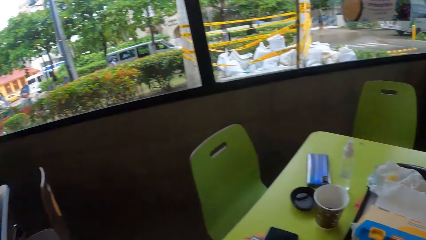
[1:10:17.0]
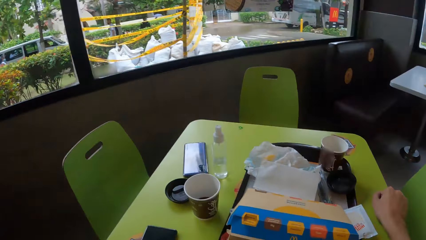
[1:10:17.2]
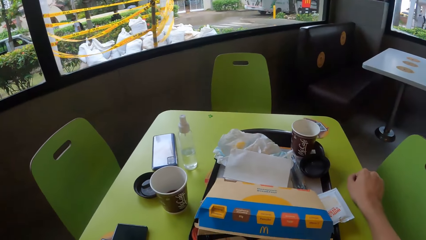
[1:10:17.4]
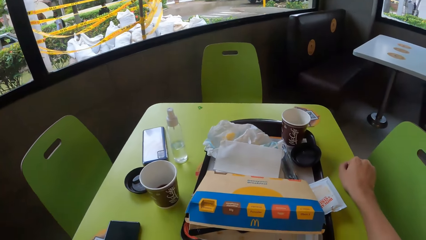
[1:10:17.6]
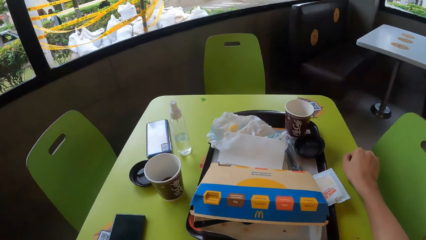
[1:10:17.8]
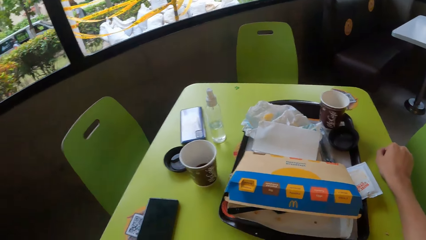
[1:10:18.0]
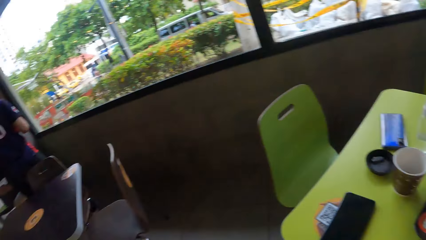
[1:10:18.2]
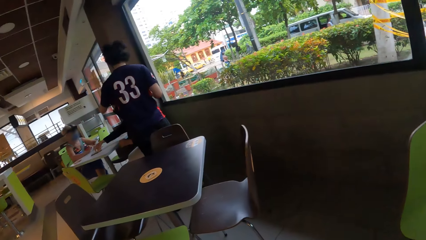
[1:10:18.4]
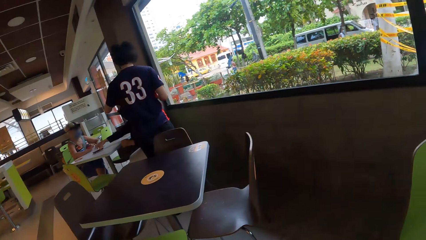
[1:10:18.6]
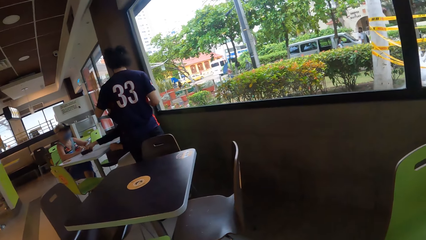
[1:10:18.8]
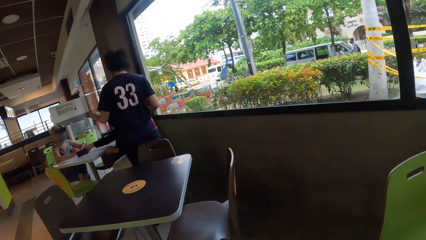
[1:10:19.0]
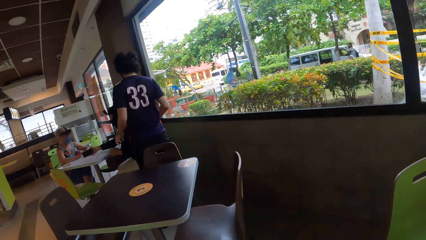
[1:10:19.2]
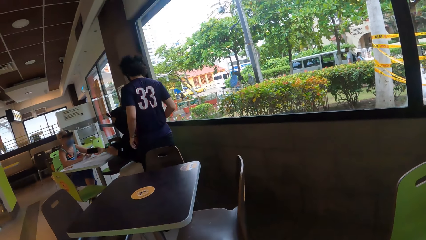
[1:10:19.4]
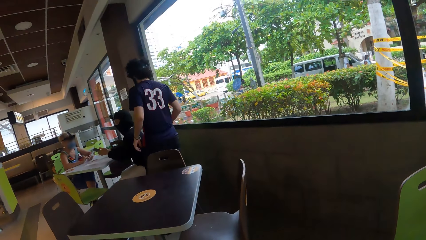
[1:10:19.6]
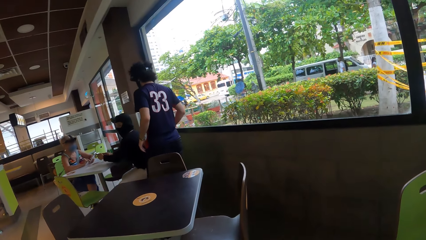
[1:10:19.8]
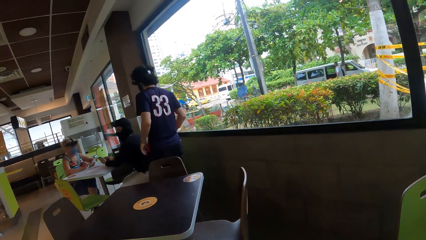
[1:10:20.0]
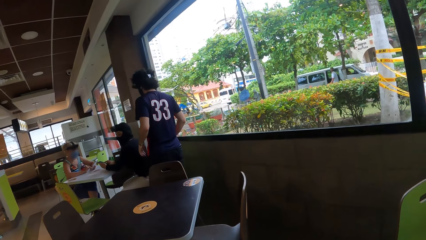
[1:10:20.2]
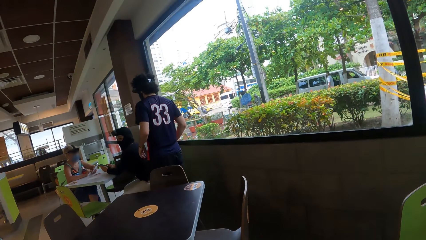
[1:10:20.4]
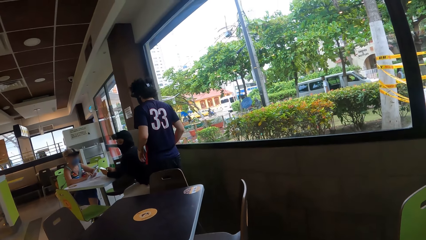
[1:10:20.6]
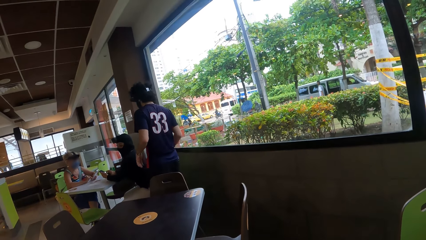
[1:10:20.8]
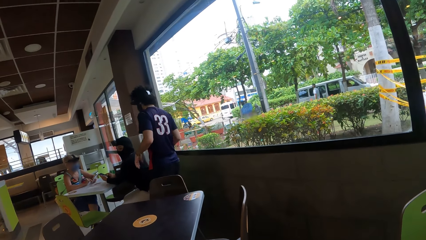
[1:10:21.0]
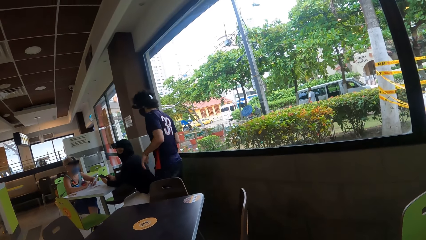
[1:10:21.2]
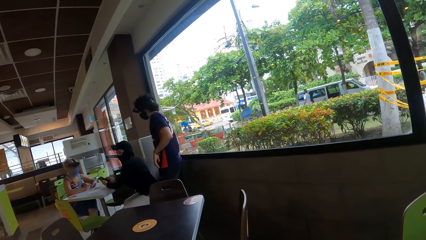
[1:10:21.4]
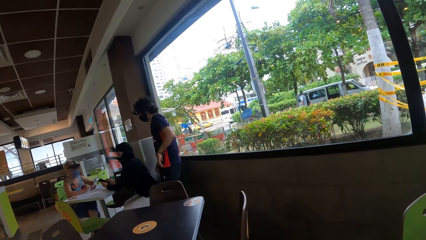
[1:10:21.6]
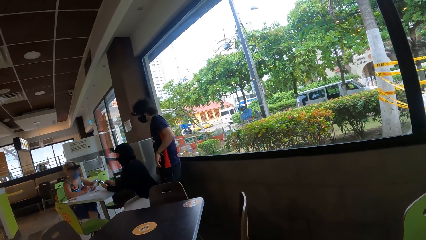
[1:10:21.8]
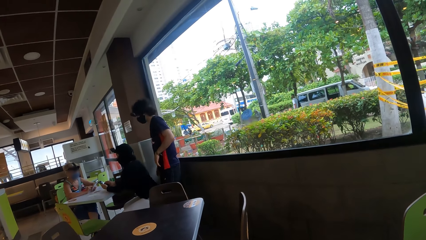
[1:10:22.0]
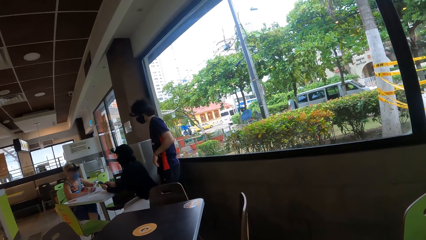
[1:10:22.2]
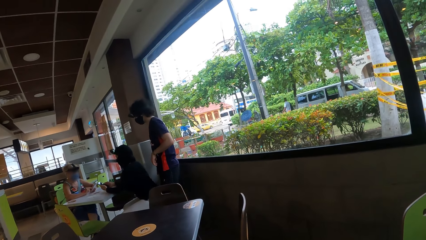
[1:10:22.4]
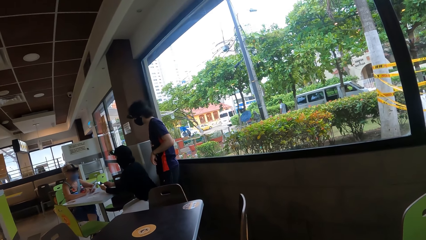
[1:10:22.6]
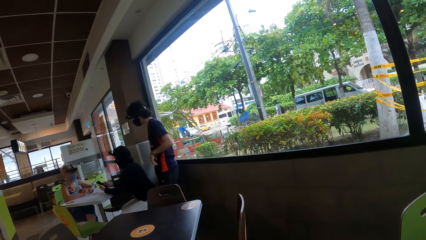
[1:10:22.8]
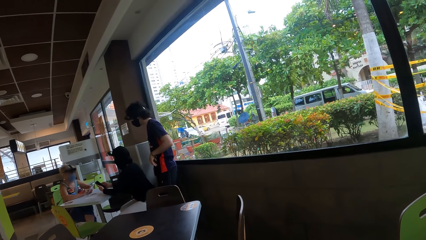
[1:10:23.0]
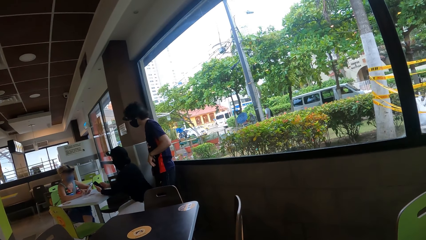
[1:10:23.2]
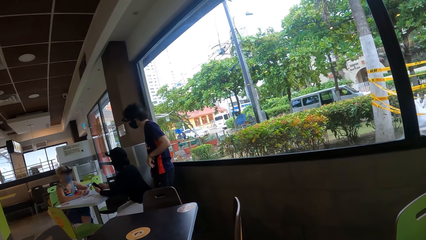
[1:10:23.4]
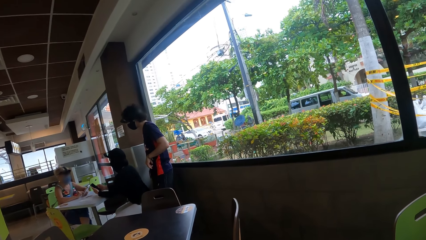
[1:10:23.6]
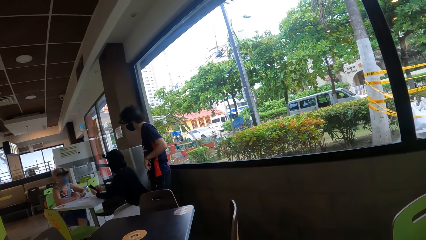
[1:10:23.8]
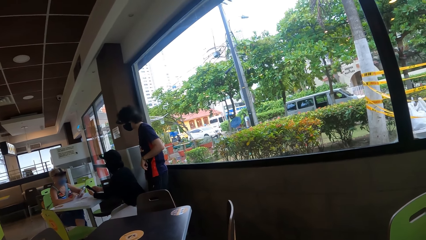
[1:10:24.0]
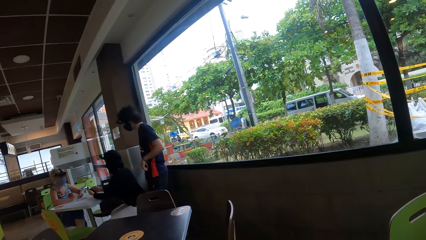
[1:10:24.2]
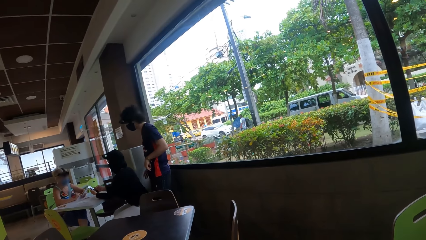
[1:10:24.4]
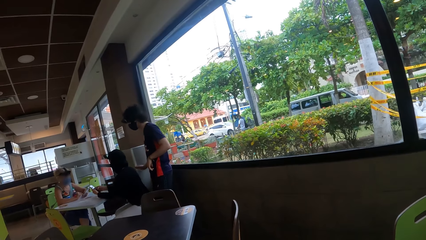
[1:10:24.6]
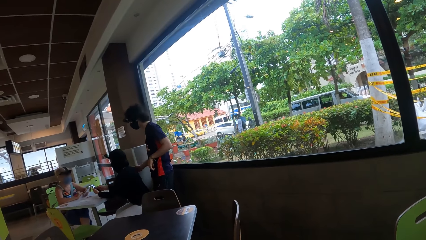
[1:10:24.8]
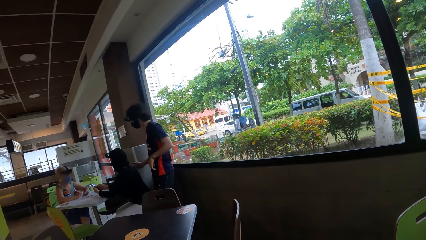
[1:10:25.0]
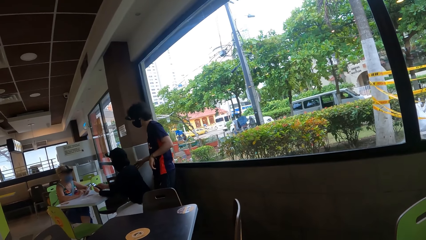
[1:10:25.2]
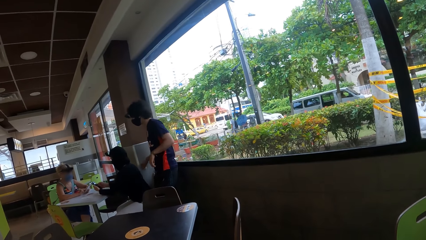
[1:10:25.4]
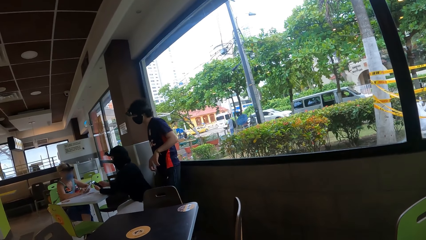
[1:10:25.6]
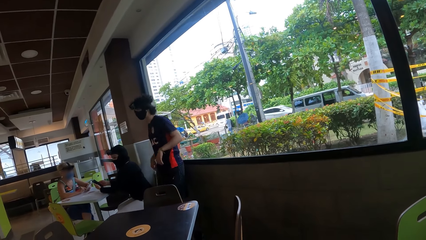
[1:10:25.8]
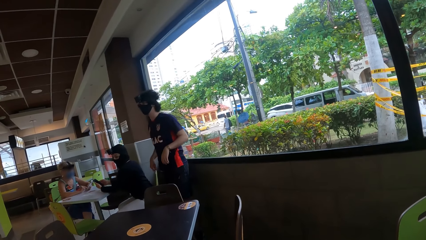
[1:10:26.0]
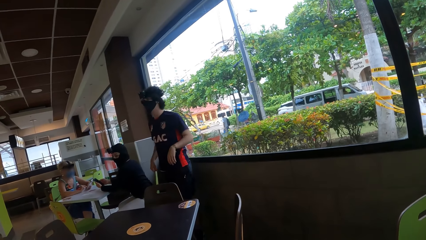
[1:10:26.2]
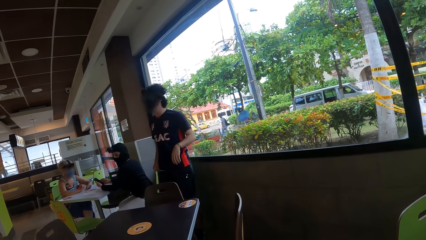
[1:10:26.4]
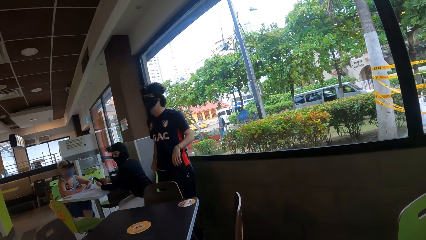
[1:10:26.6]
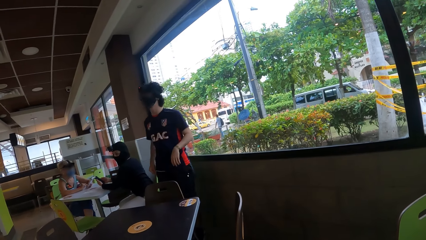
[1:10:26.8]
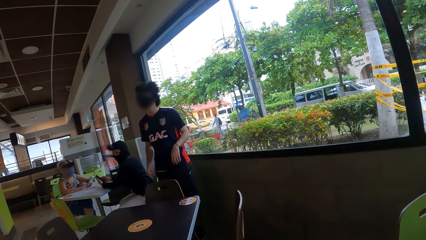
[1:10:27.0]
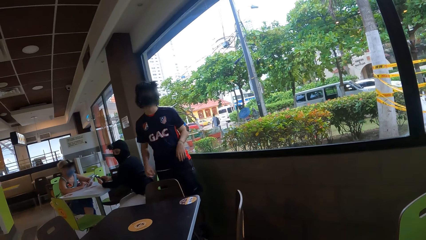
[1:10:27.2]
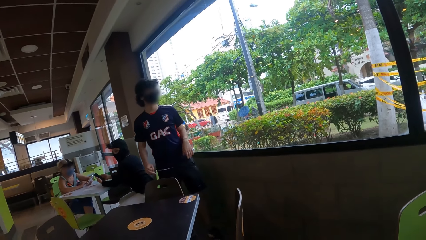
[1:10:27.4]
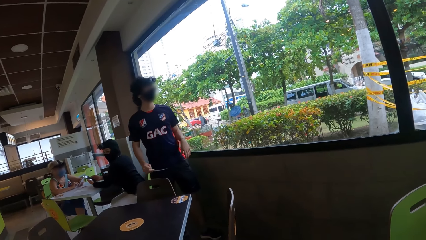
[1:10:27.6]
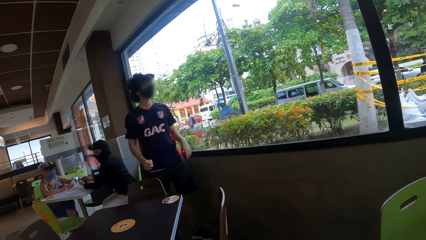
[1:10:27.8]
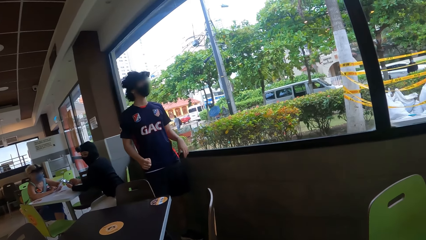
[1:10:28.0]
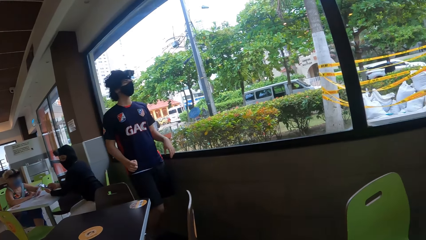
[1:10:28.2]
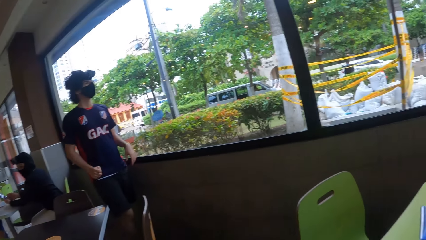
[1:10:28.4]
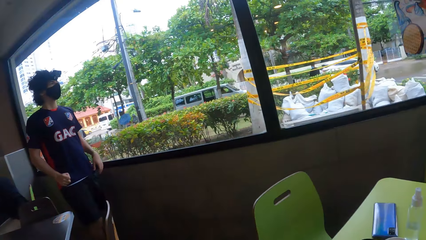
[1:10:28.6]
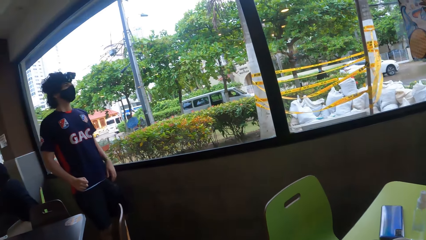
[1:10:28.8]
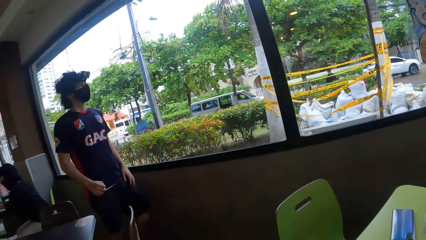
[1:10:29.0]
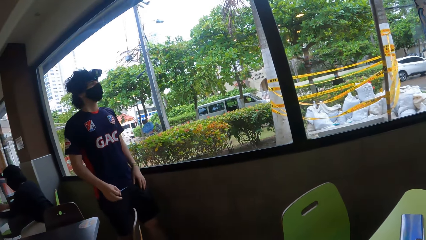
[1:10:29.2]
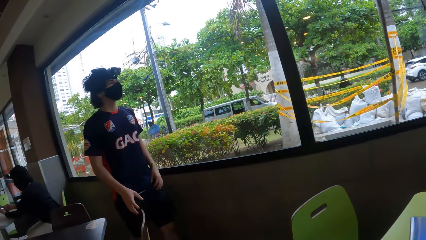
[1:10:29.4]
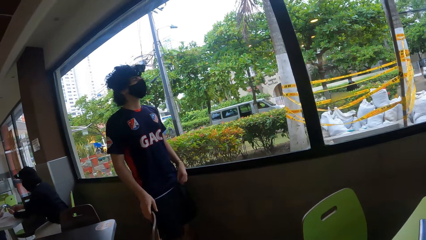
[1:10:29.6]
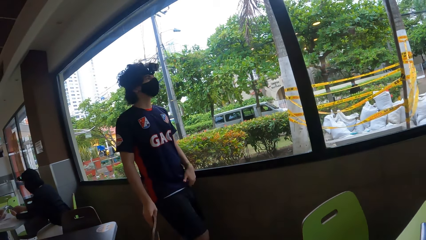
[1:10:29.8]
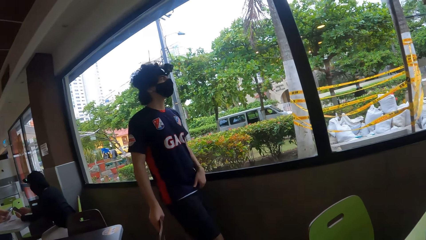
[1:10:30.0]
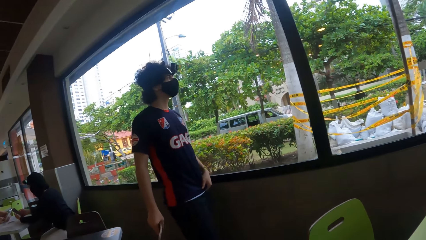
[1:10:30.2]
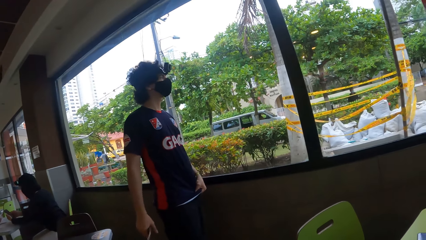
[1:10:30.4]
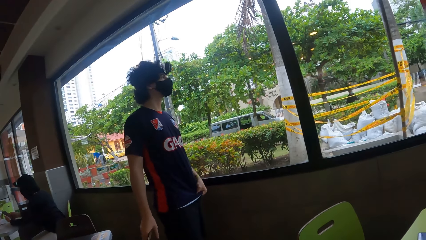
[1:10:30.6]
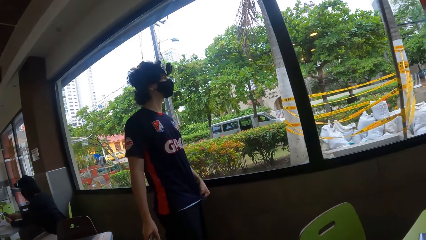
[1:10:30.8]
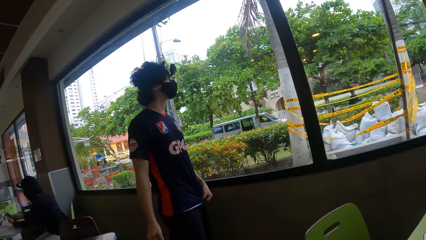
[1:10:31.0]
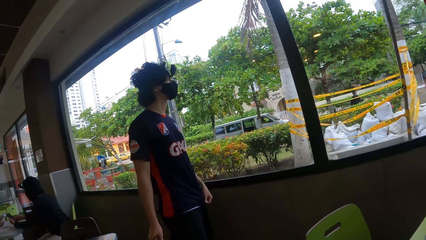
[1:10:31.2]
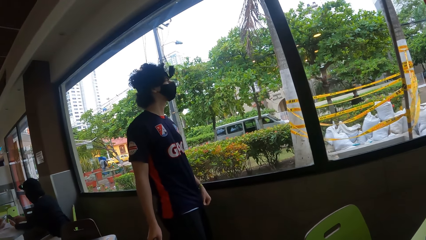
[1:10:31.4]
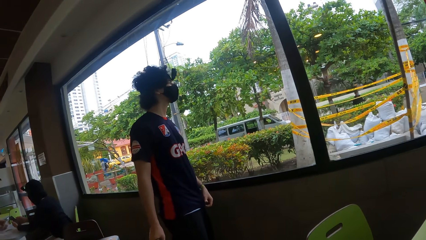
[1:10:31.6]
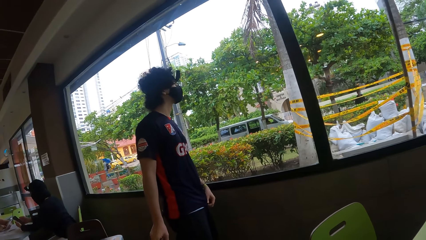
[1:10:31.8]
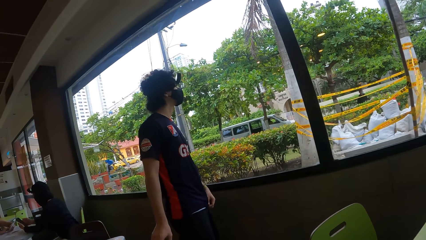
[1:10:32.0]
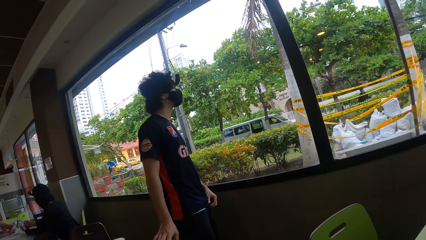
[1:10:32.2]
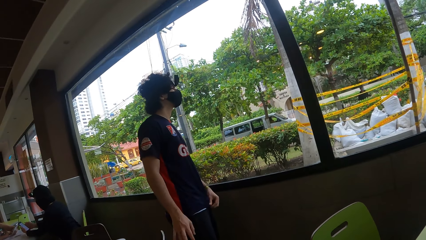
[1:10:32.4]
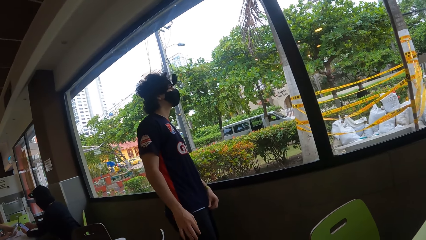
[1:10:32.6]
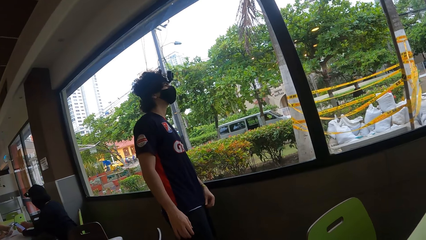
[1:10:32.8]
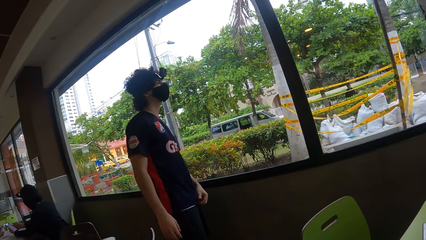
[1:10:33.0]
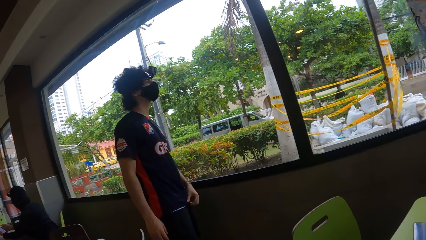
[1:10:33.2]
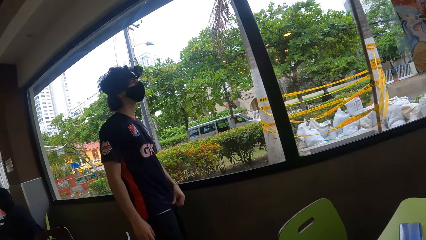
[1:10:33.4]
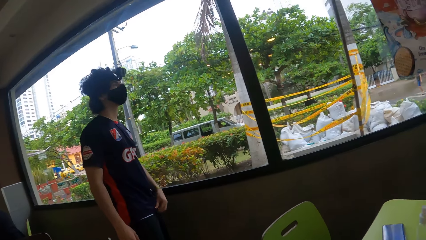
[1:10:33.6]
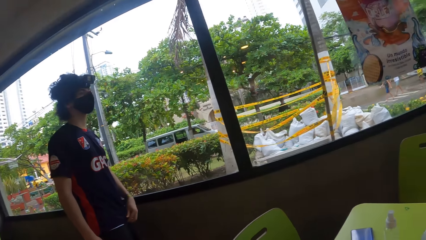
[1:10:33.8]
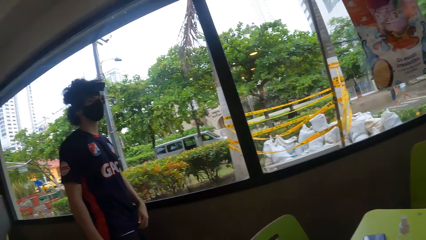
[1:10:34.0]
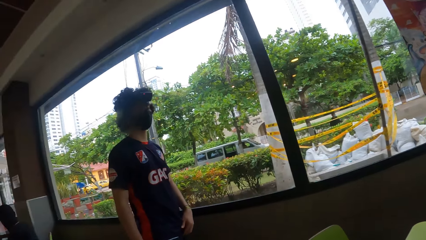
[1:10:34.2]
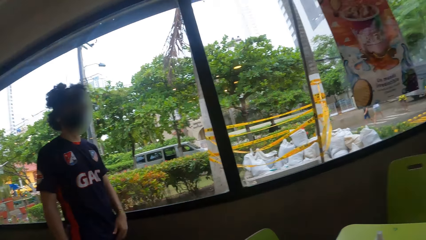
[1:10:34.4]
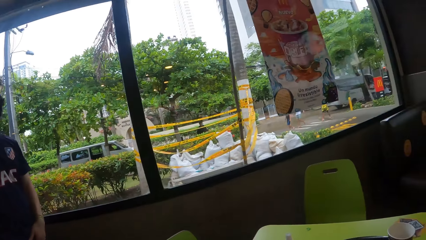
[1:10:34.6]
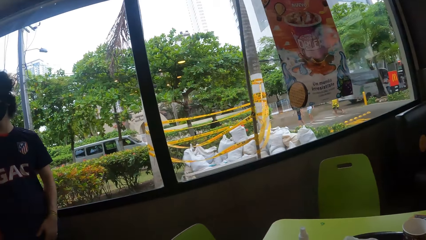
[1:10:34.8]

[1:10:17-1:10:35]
The camera wearer looks around the table. They look around a man. The man moves around the room and looks through the window.
